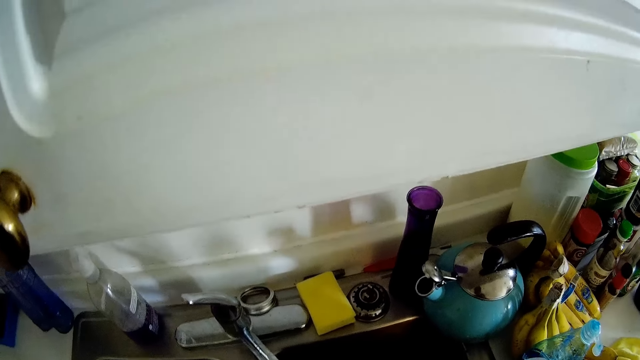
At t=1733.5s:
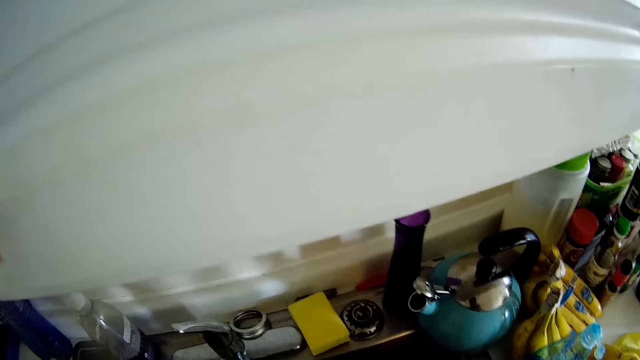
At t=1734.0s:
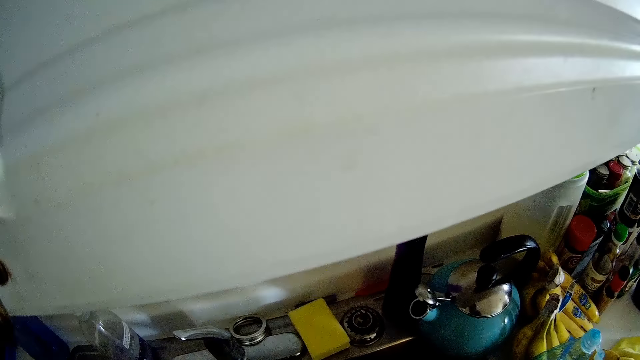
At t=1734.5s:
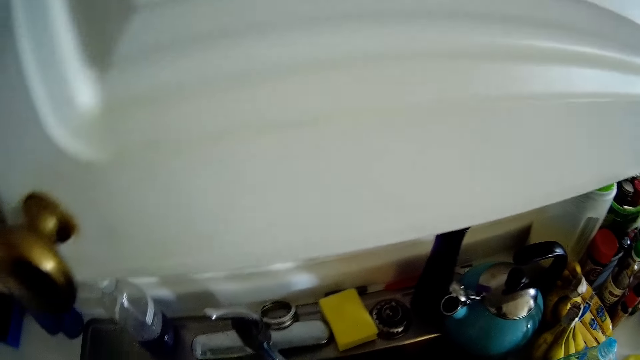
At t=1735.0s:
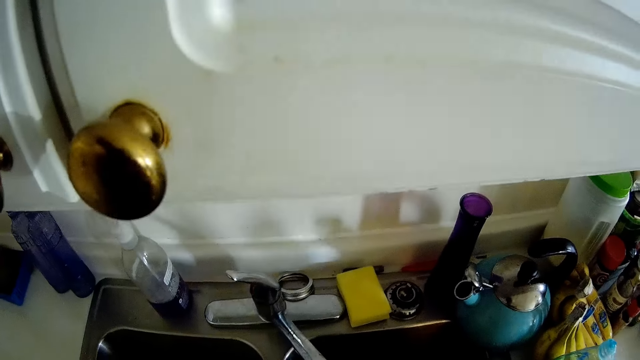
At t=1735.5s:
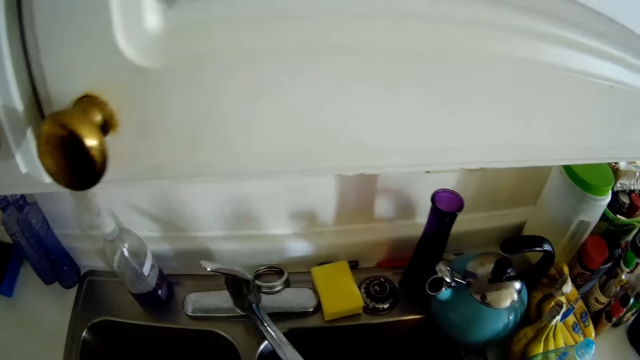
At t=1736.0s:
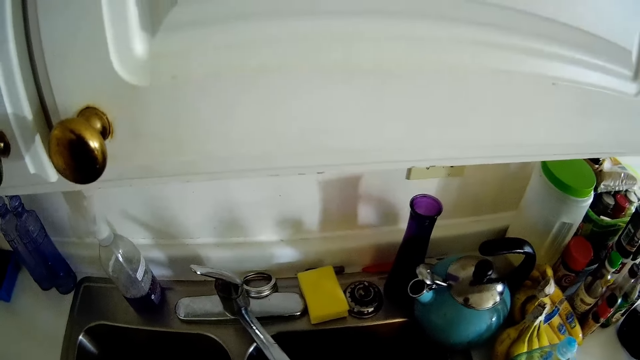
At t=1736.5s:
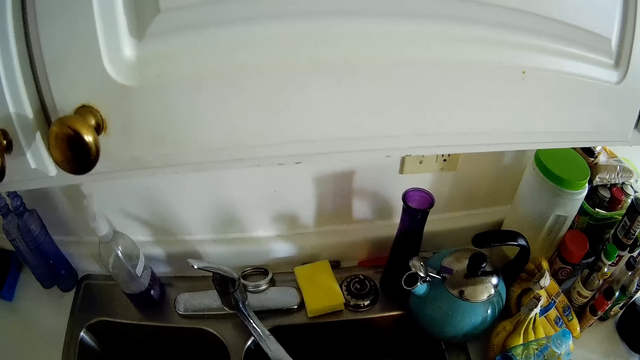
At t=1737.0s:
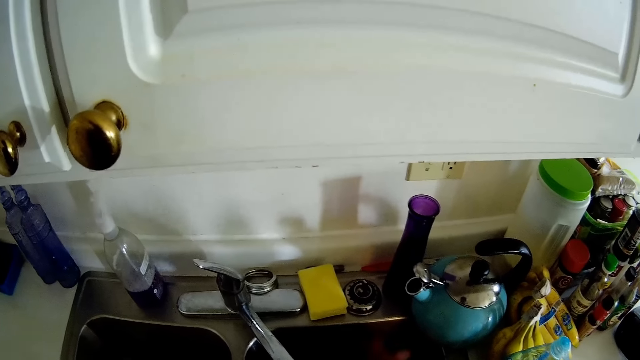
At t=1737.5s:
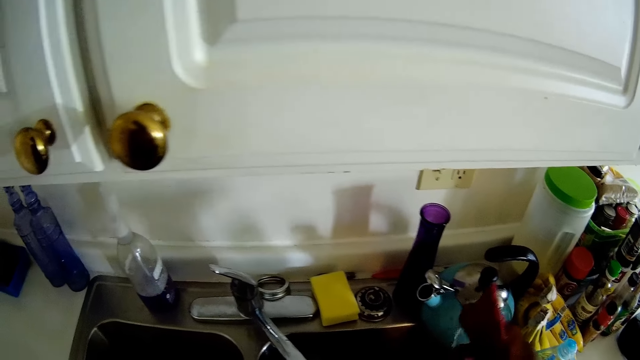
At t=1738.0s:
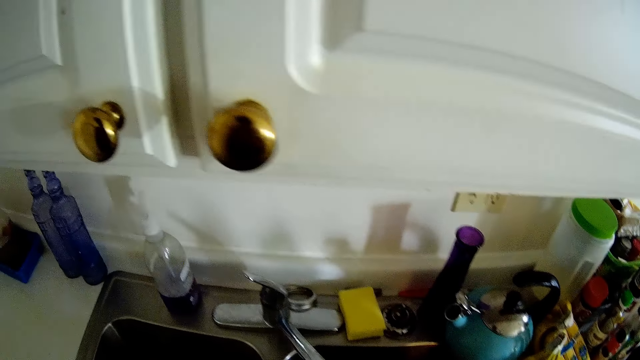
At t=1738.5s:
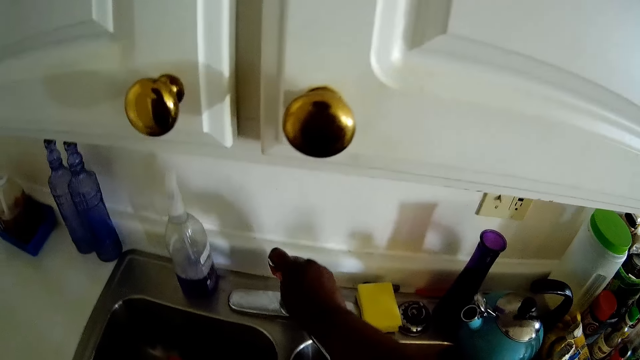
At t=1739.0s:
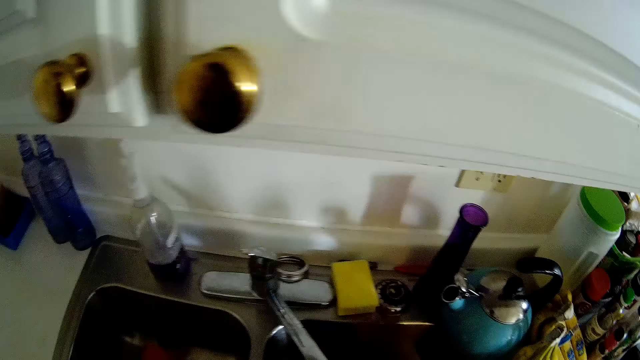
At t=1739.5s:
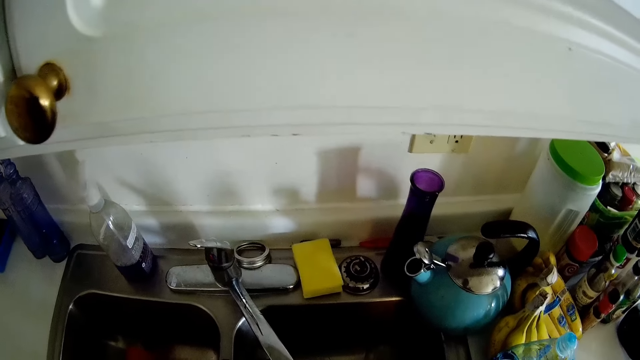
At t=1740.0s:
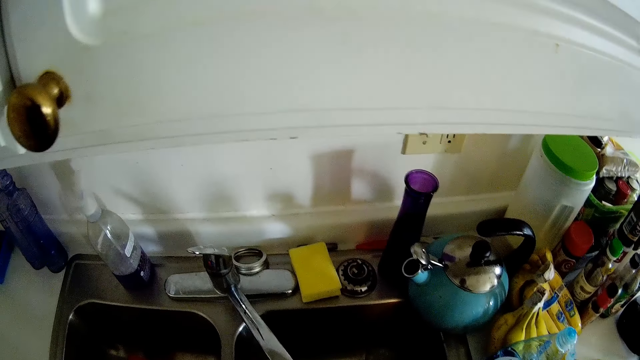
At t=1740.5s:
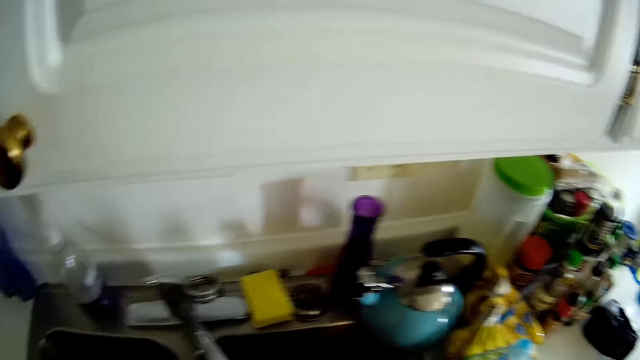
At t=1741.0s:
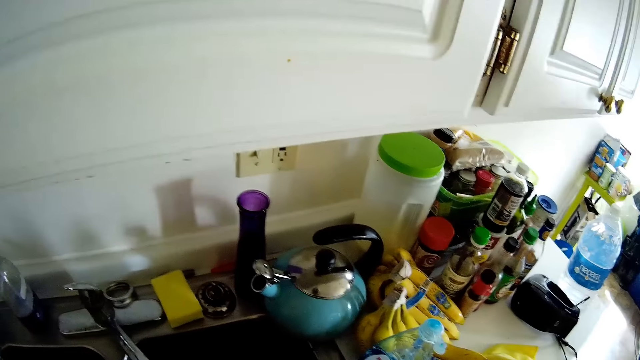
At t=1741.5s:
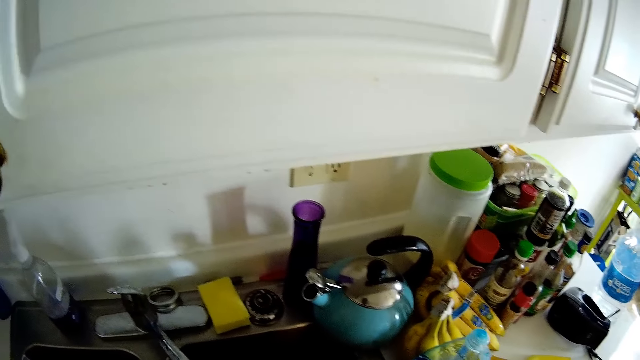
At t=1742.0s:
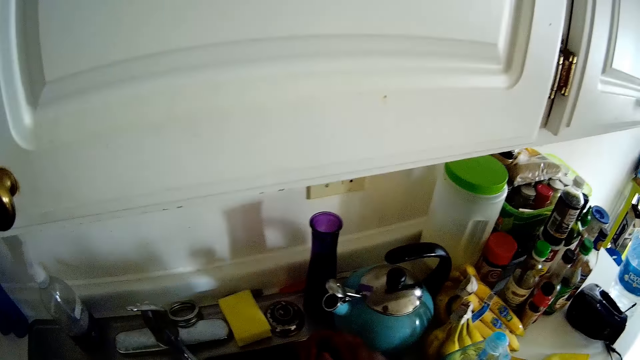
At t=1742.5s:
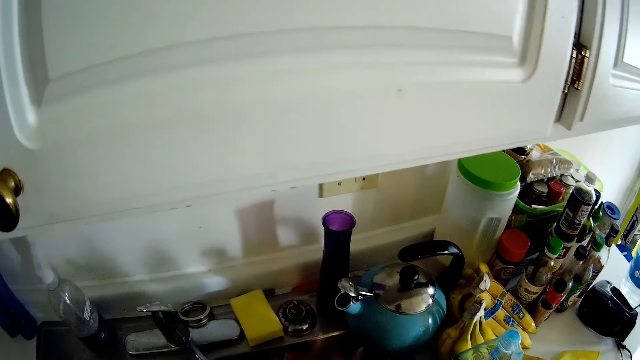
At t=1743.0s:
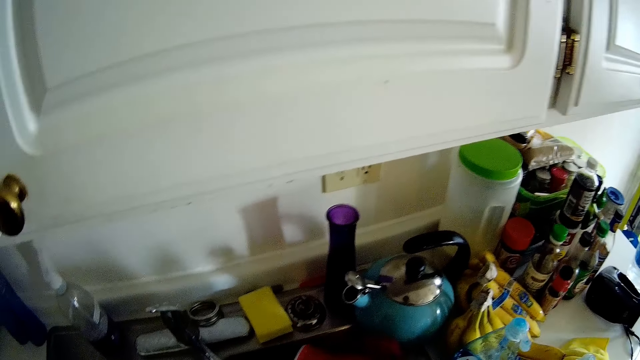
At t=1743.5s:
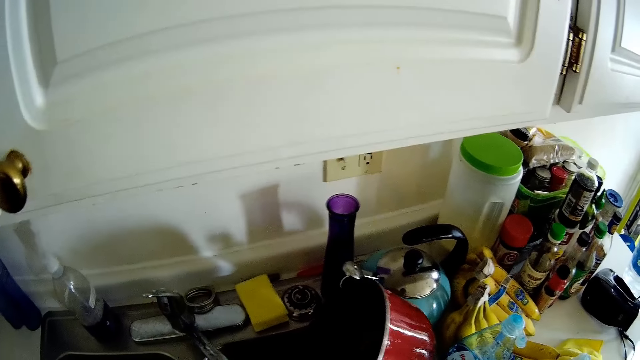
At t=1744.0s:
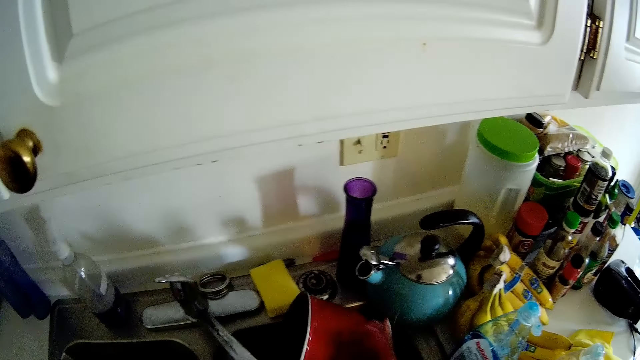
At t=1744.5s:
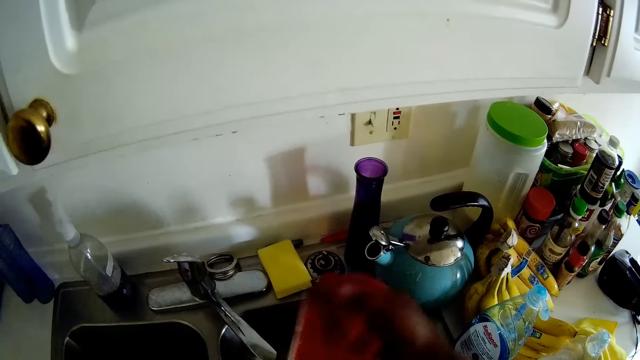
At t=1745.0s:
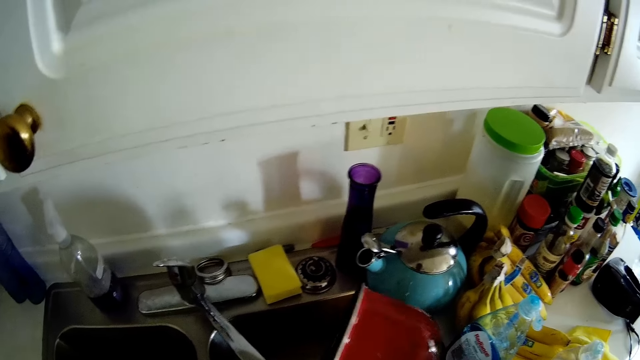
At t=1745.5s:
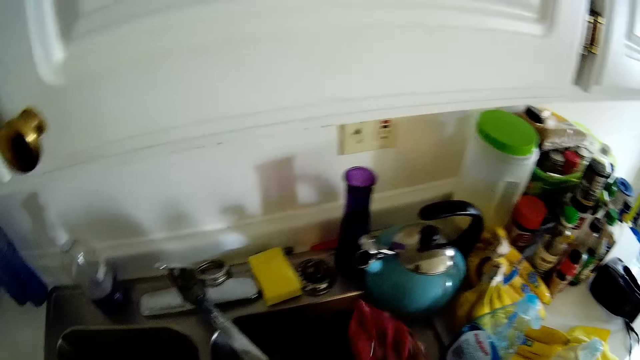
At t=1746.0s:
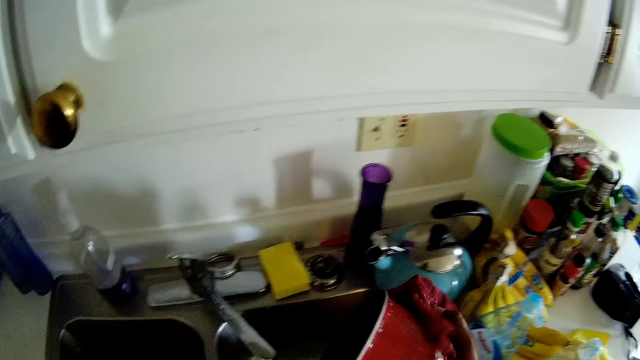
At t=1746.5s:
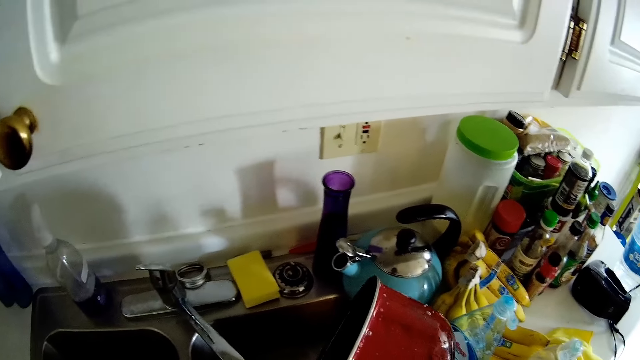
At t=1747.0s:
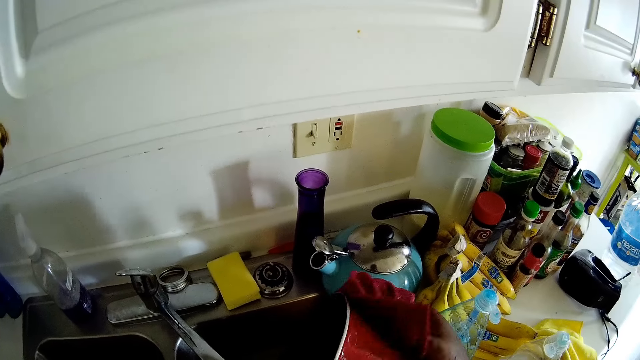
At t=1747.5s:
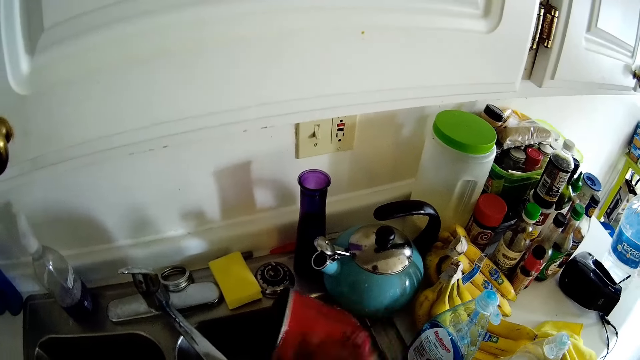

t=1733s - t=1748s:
The camera wearer closes the water tap with her right hand. She washes the utensils in the sink. She washes a pot with a towel in her right hand.

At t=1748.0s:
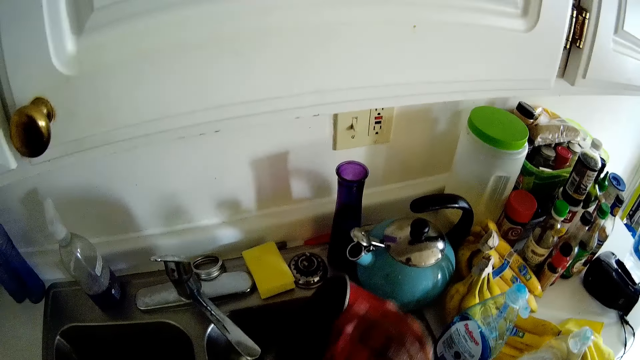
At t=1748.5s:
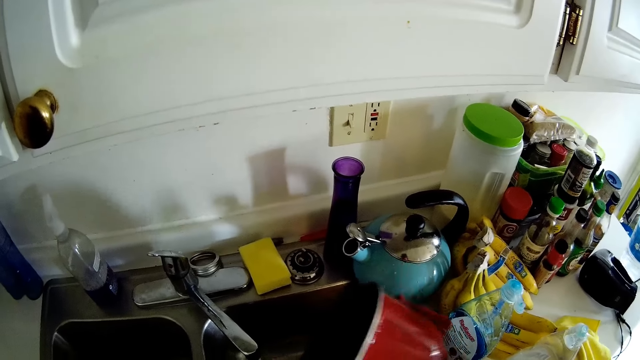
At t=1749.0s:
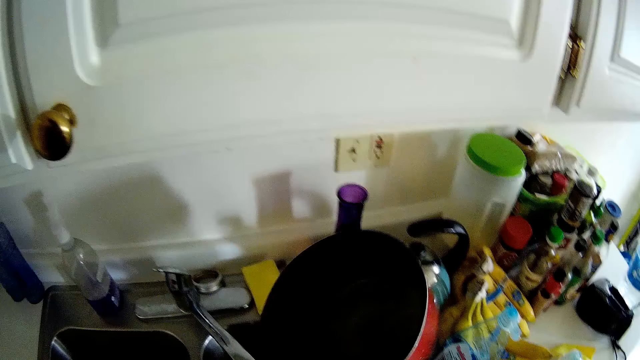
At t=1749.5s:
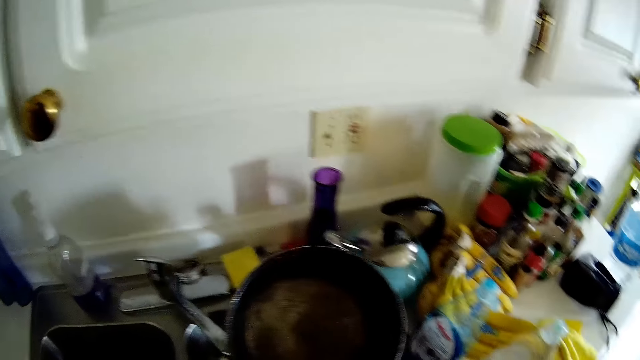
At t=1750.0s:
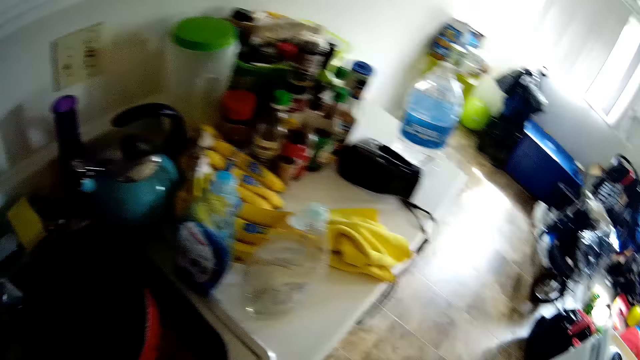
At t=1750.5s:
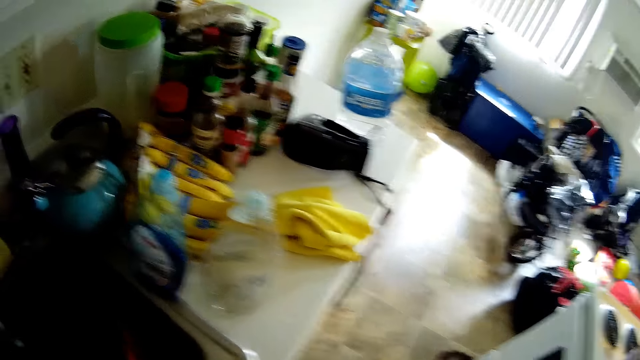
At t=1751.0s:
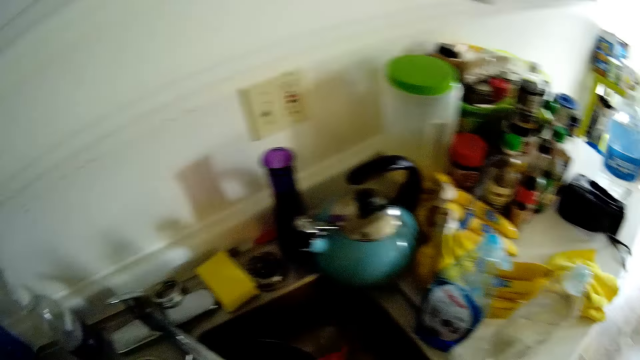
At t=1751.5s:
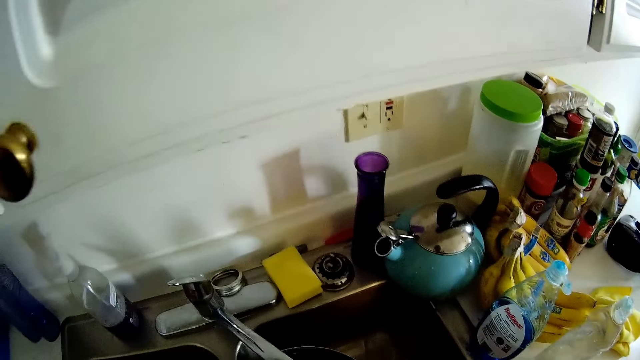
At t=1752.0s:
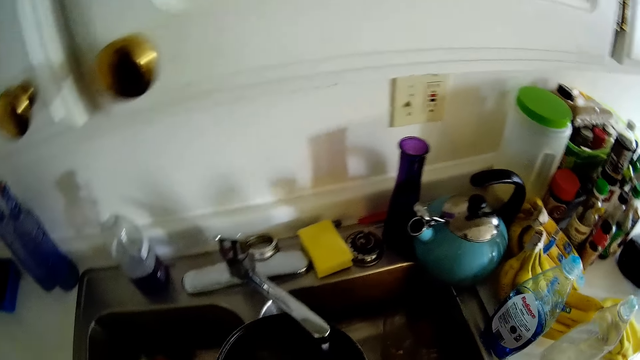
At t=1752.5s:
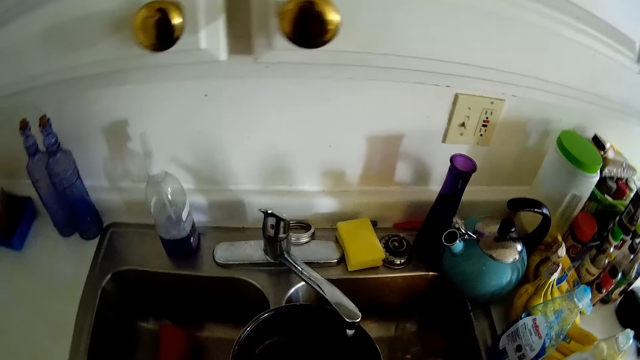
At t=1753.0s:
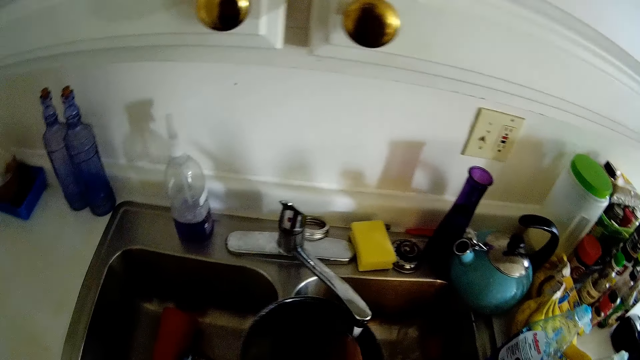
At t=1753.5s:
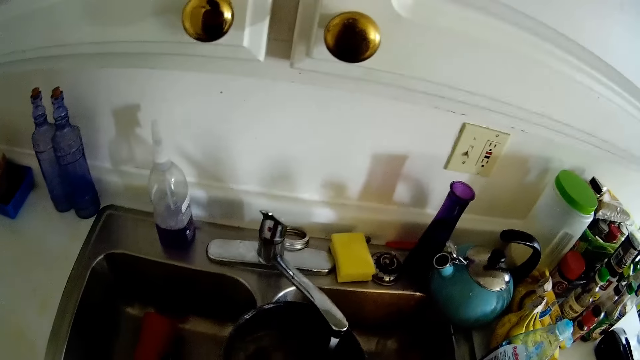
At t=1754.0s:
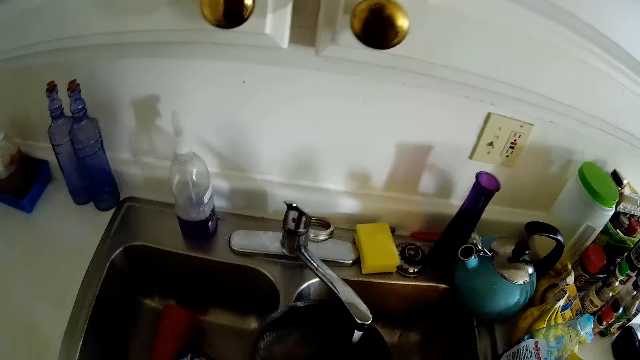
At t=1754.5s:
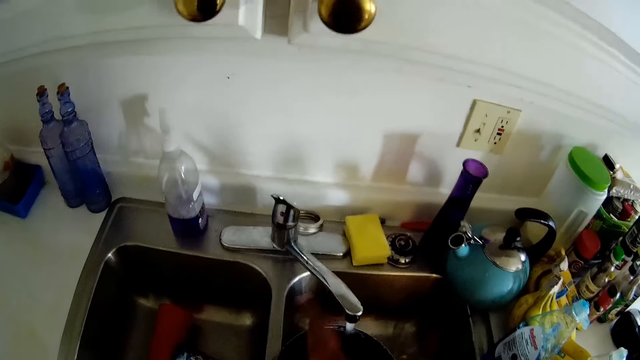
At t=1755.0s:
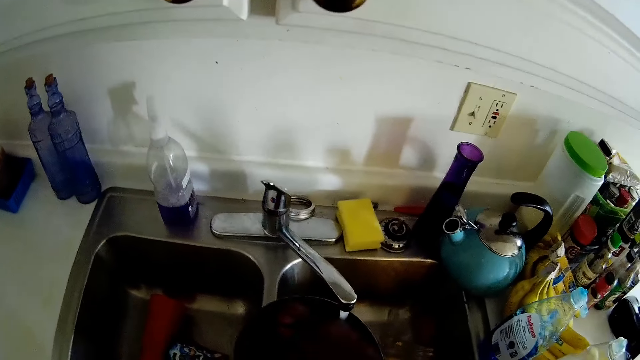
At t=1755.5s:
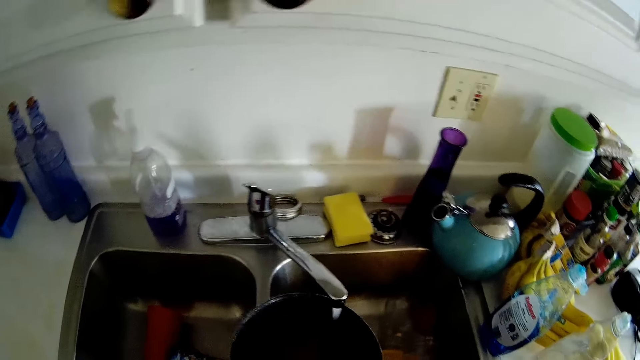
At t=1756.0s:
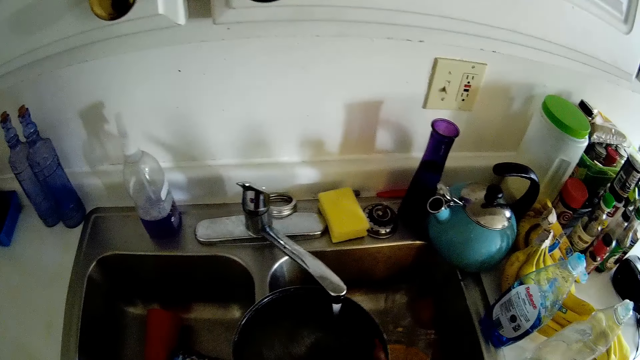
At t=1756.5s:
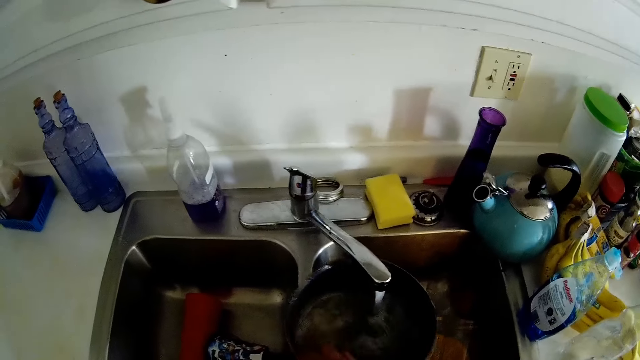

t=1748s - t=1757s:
The camera wearer interacts with the boy.
